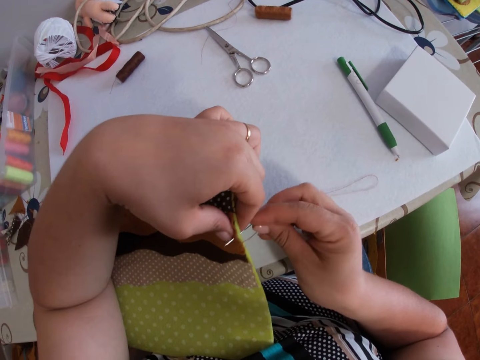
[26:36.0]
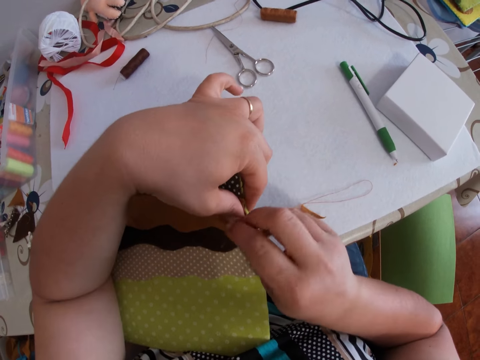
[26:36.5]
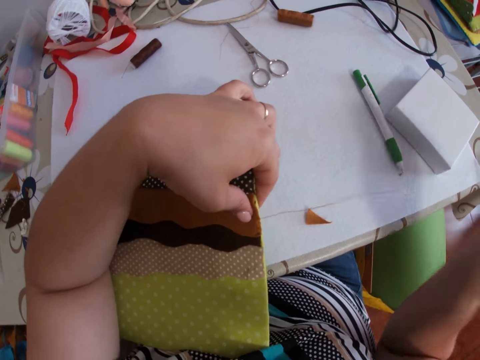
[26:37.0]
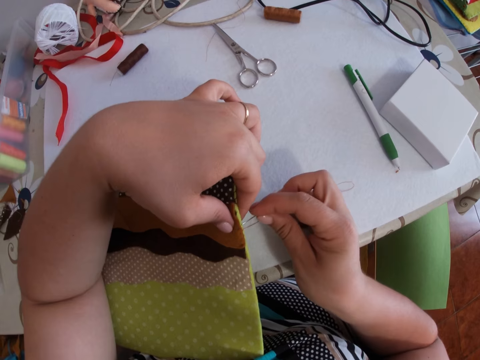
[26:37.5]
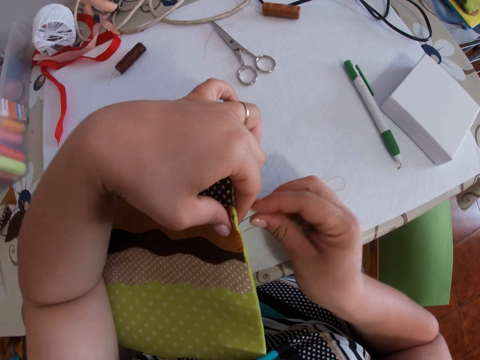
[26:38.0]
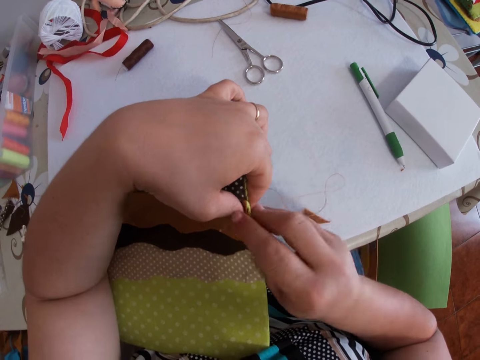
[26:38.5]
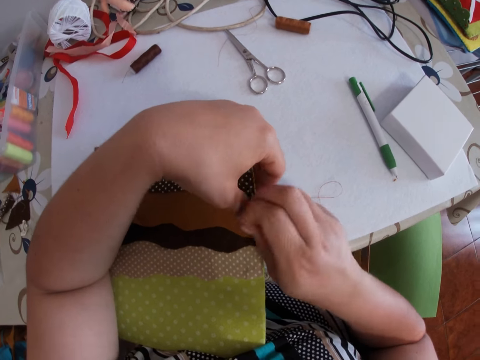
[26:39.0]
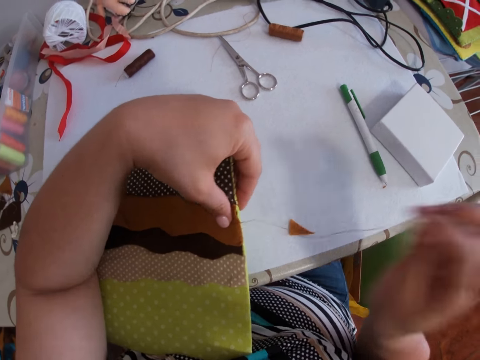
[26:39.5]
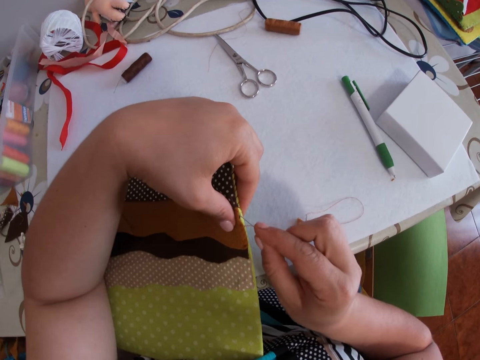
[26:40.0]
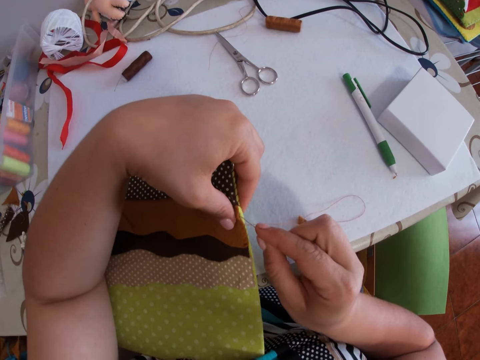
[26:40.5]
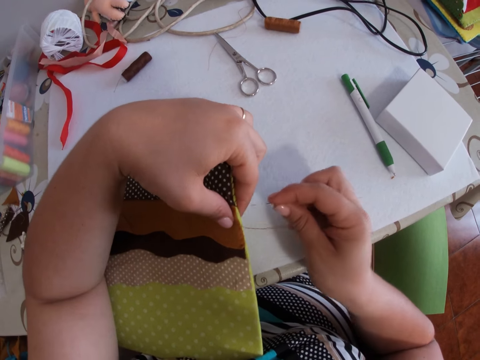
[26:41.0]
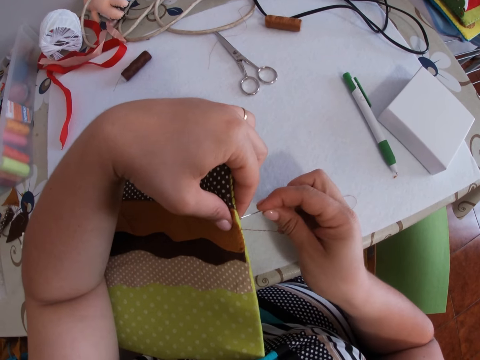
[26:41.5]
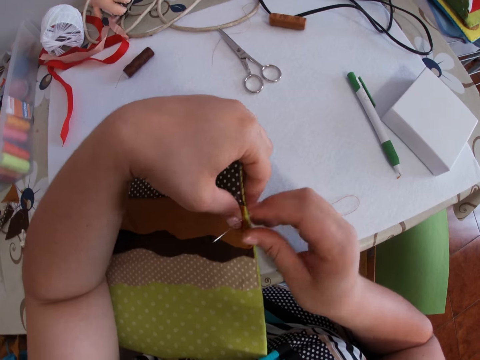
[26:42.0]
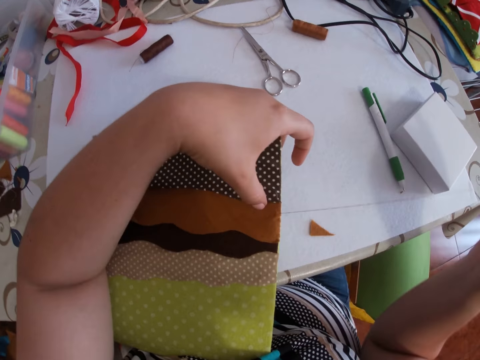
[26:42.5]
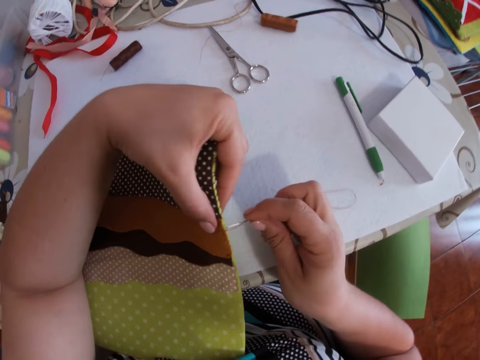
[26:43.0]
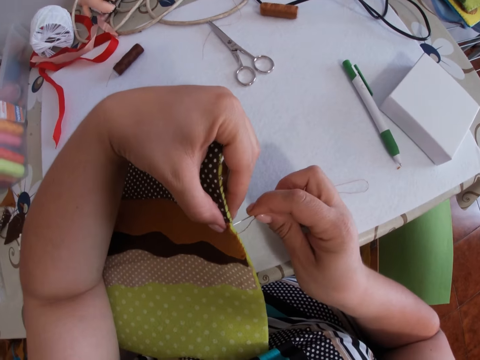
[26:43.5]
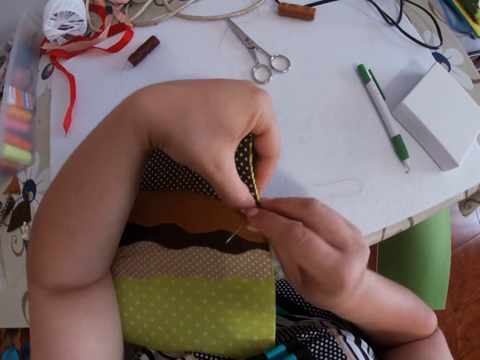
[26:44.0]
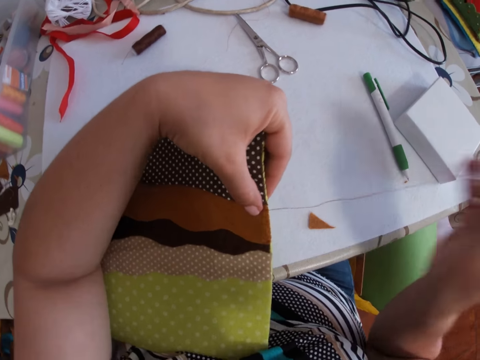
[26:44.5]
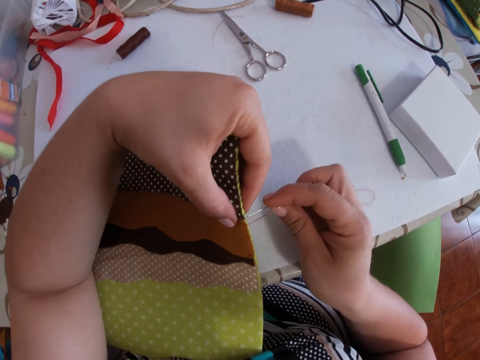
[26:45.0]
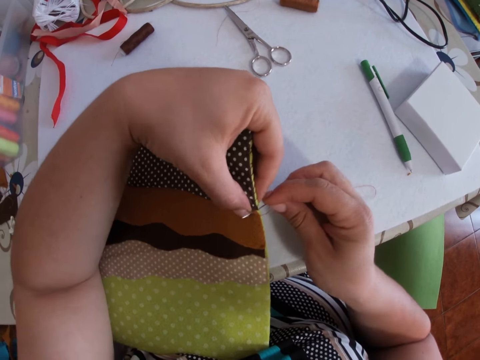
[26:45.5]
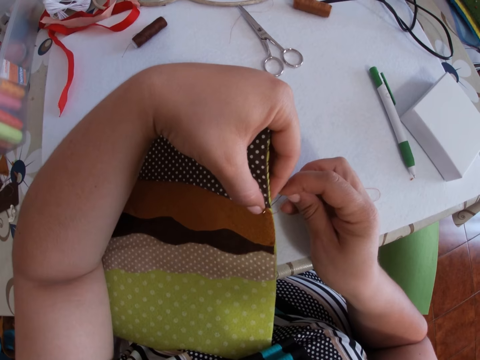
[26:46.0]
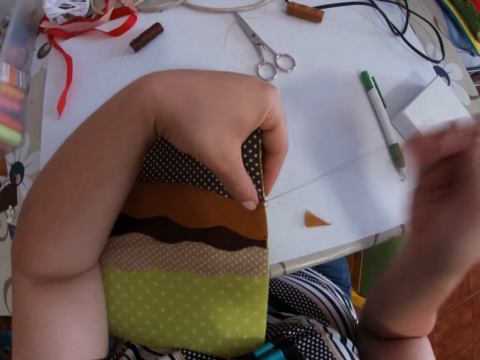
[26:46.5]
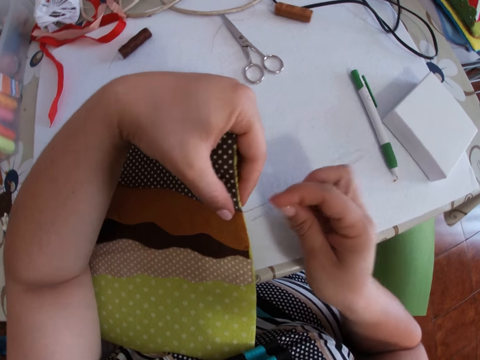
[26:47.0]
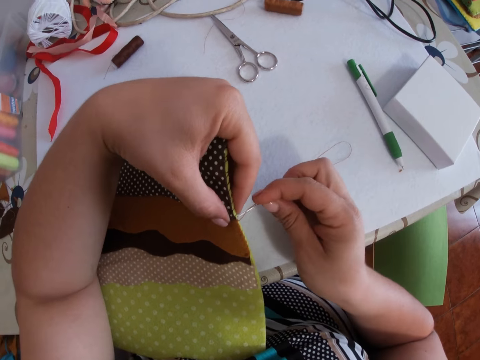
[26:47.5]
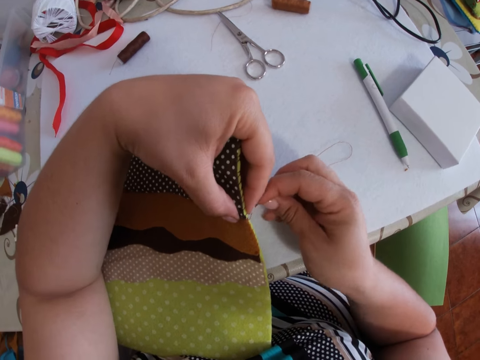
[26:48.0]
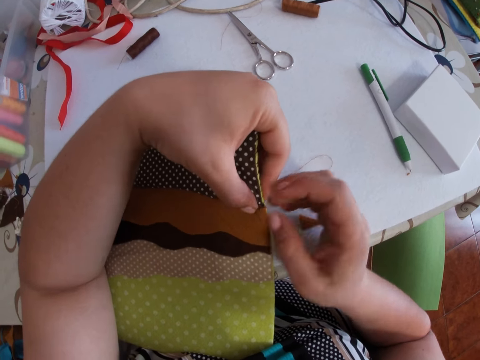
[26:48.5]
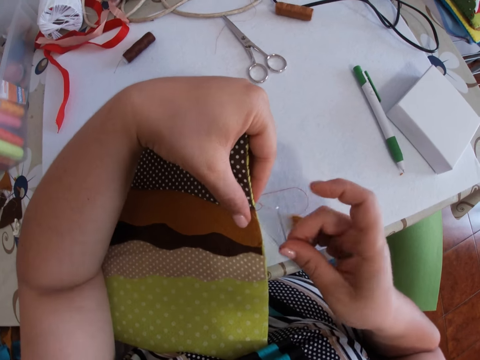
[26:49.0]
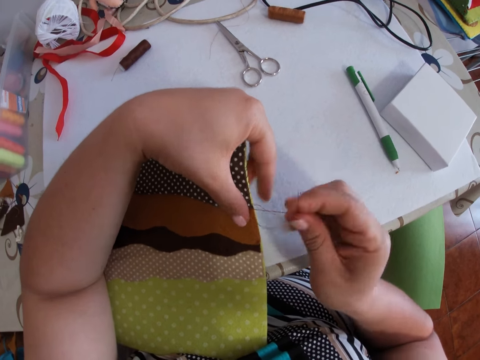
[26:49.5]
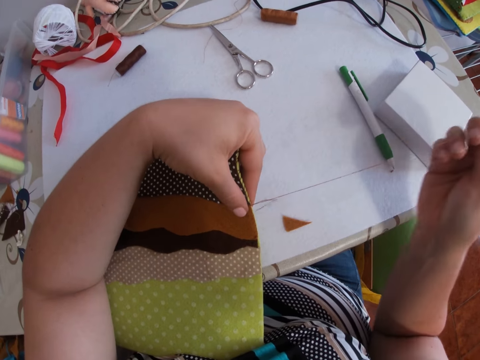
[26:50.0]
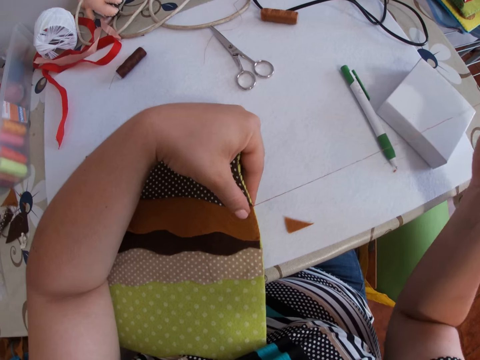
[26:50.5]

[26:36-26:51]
The camera wearer pierces a needle in a material. They pull a thread with the needle. They pierce the needle in the material. They pull the thread with the needle. They pierce the needle in the material. They pull the thread with the needle. They pierce the needle in the material. They pull the thread with the needle. They pierce the needle in the material. They pull the thread with the needle. They pierce the needle in the material.

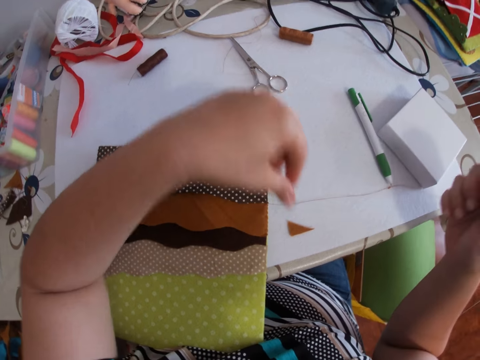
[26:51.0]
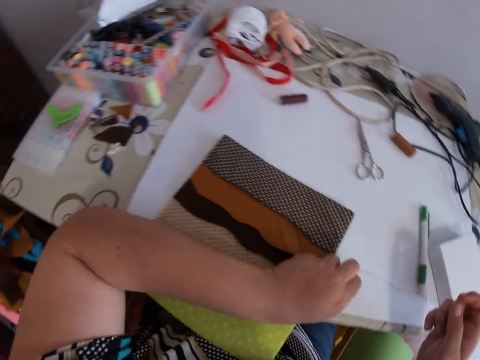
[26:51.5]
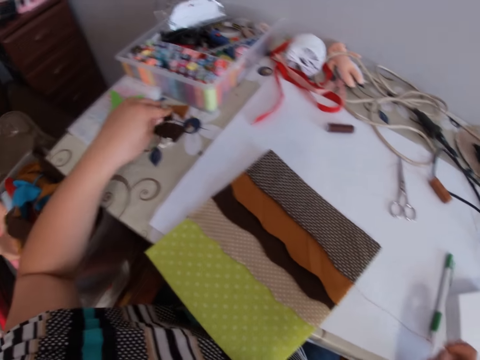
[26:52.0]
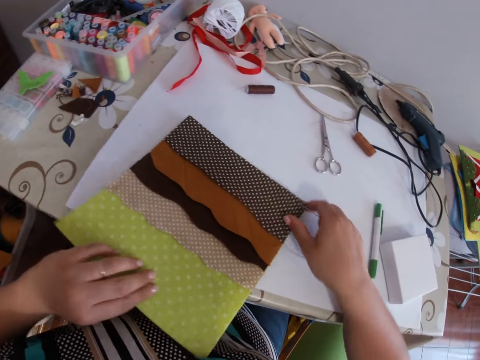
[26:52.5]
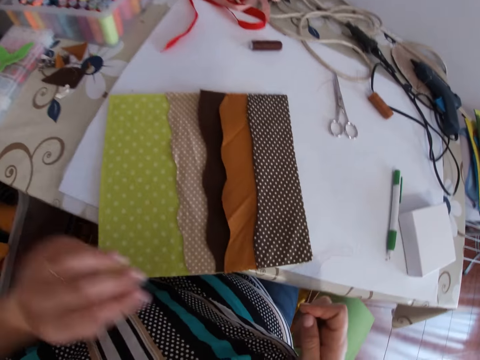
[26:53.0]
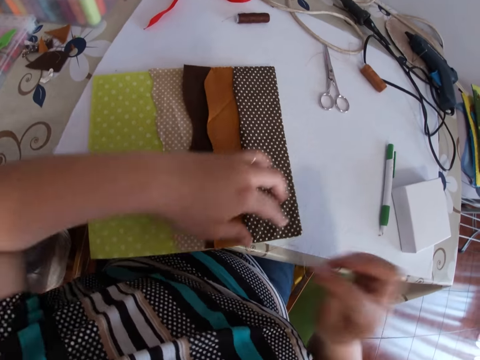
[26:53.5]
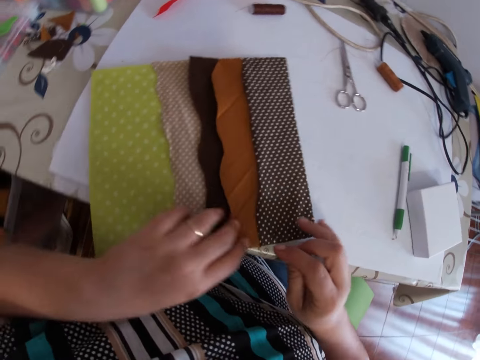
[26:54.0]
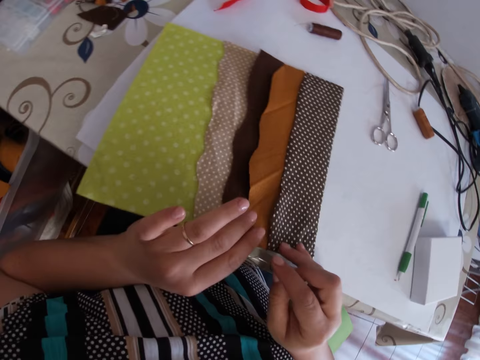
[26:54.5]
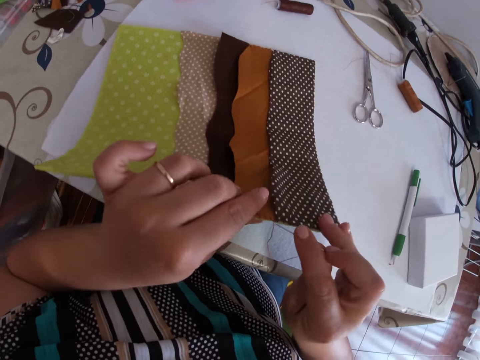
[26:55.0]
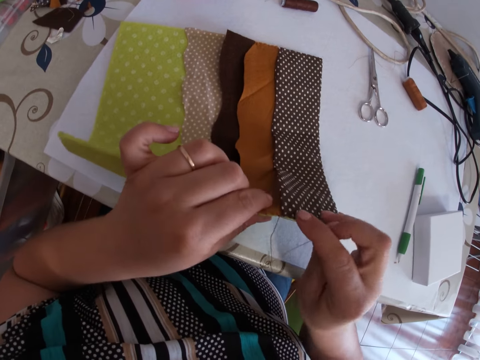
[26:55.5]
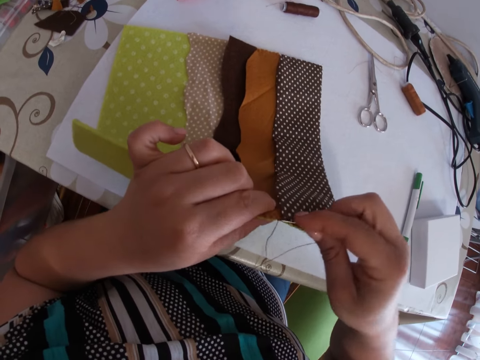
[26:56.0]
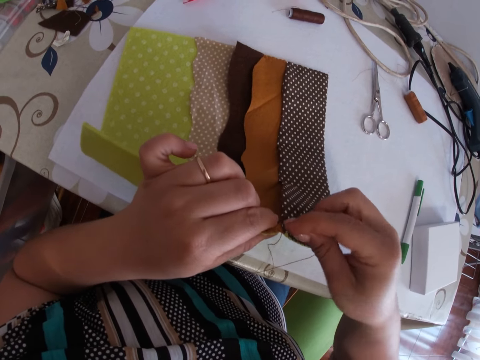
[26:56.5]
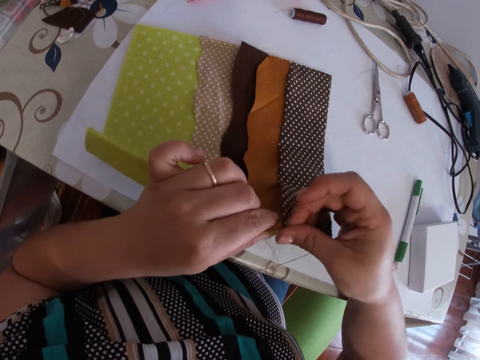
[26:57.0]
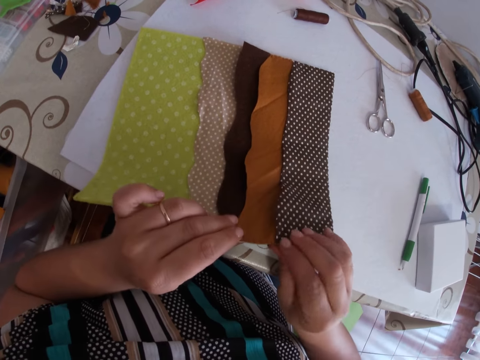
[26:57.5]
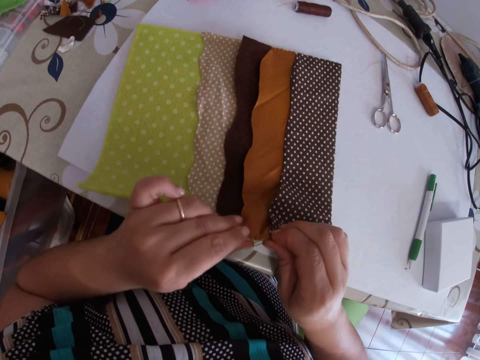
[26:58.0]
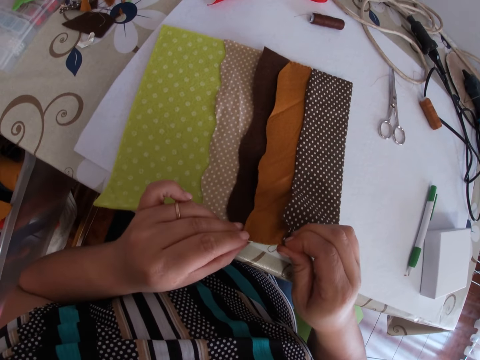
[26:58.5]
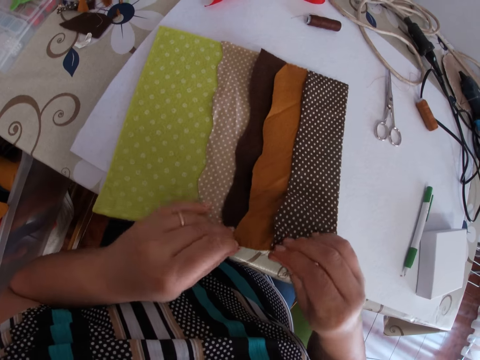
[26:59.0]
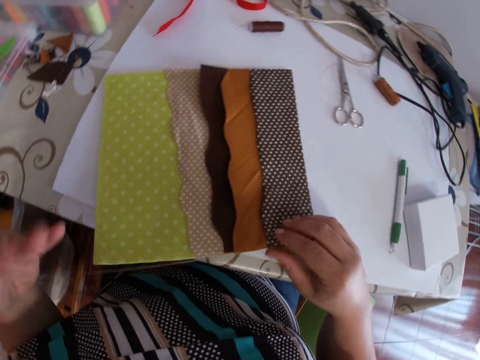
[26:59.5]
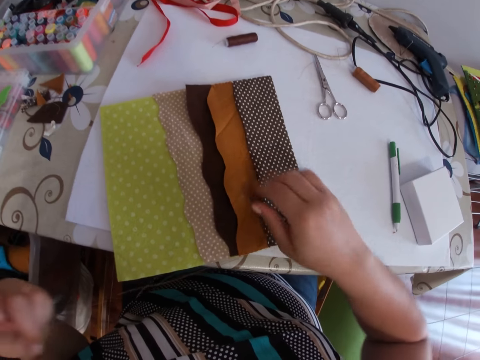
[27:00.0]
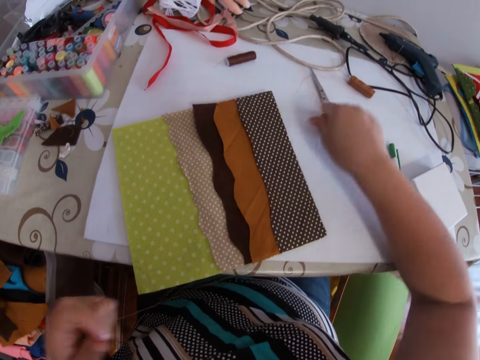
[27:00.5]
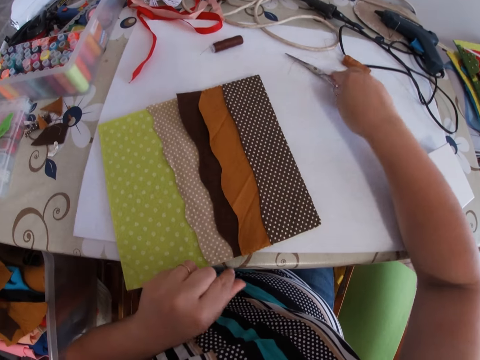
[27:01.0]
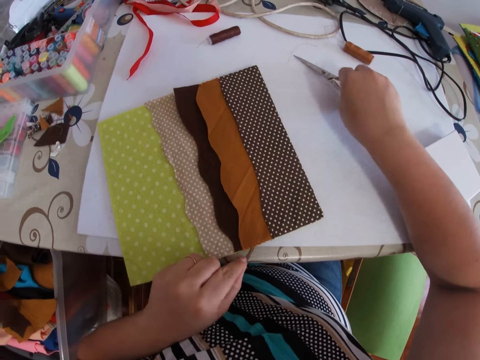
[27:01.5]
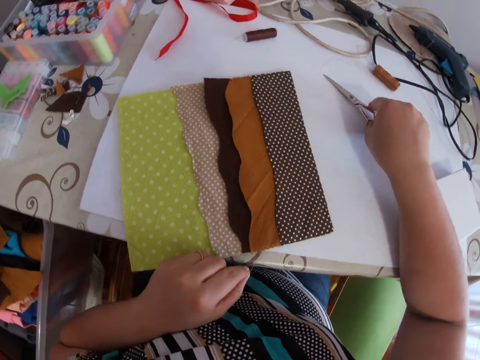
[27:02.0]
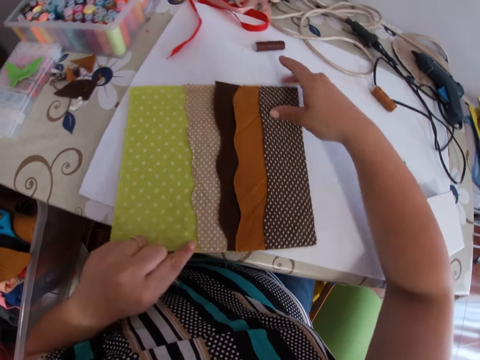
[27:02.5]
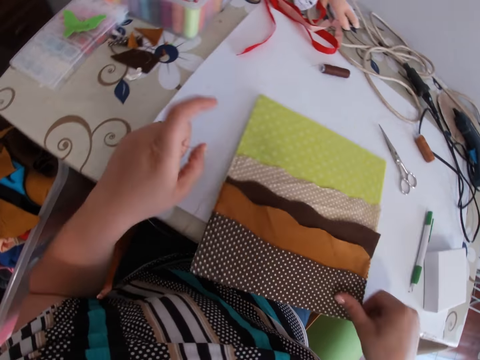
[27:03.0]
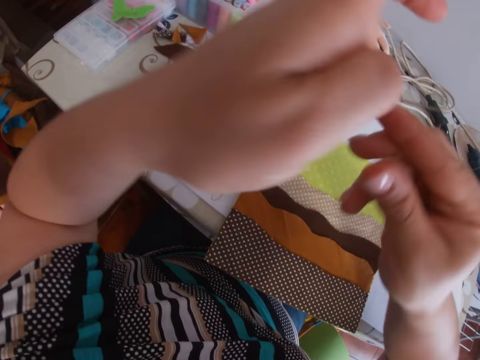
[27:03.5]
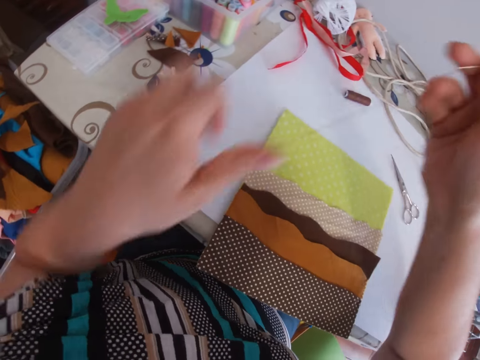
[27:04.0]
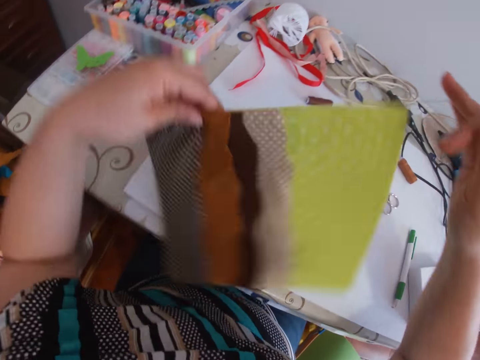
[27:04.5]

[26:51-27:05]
The camera wearer pulls a thread with a needle. They transfer a small piece of cloth to the other side with the left hand. They move the thread. They adjust the fabric with both hands. They turn the material. They sew the fabric with the needle and thread with both hands. They pierce the needle in the material. They touch the scissors from the table with the right hand. They turn the material.
